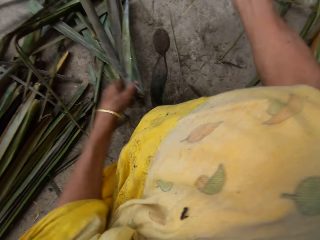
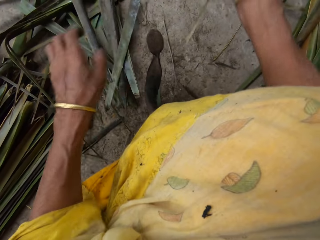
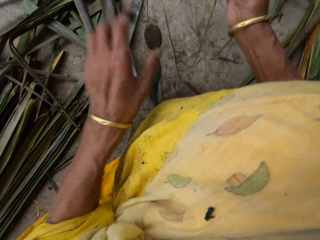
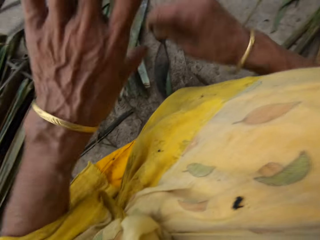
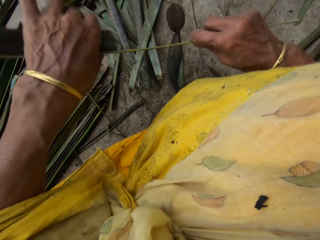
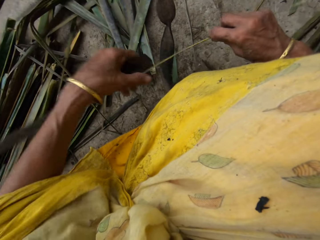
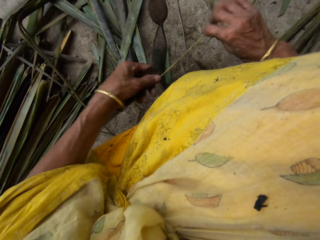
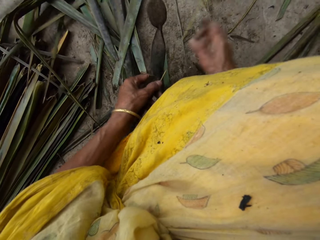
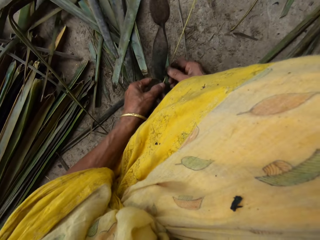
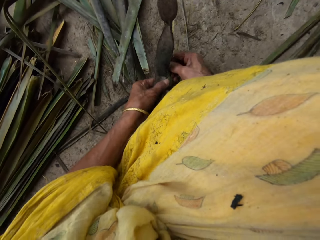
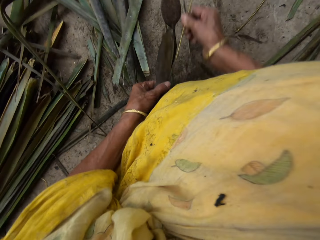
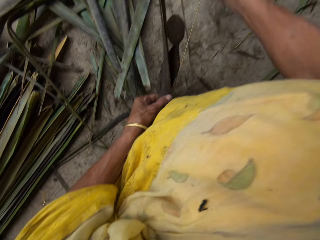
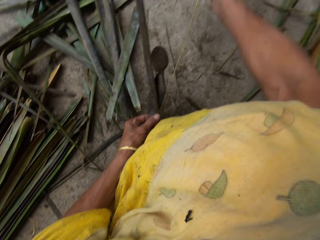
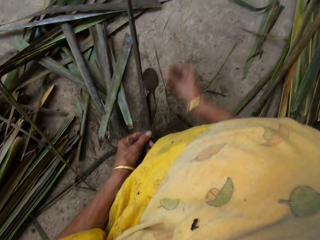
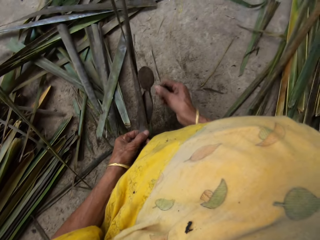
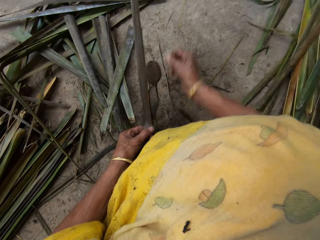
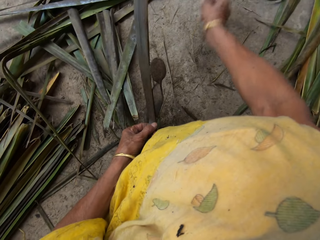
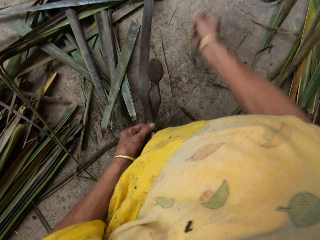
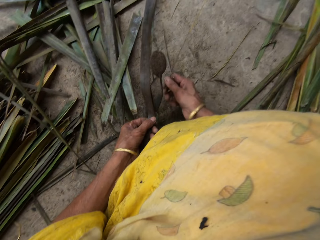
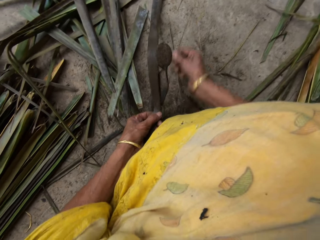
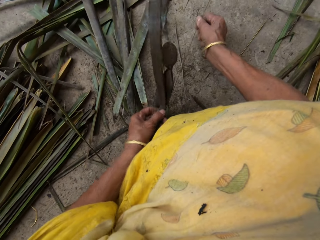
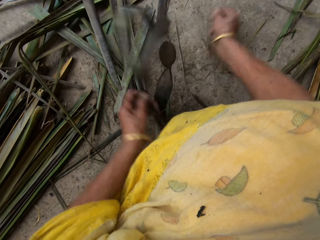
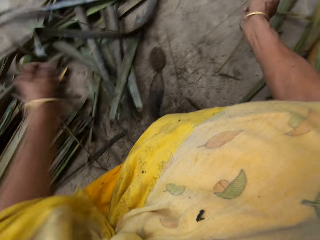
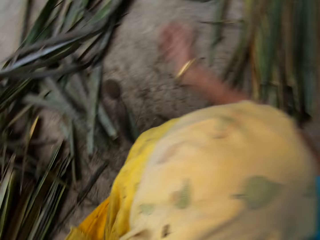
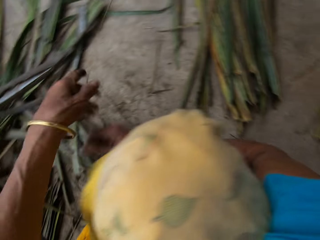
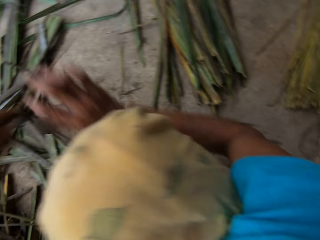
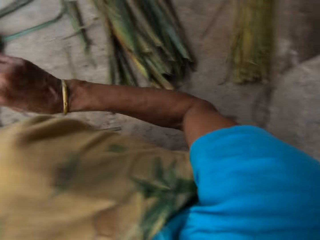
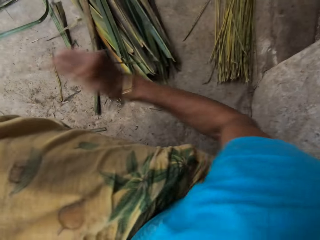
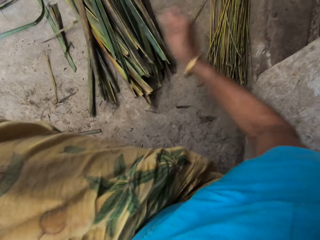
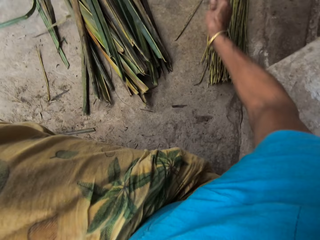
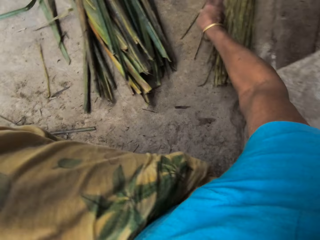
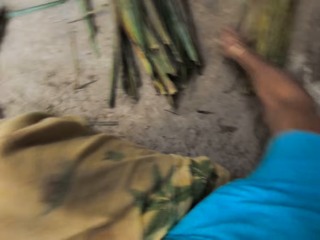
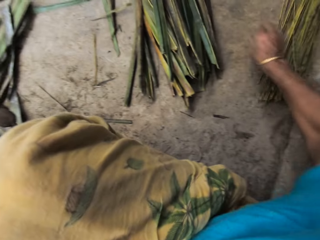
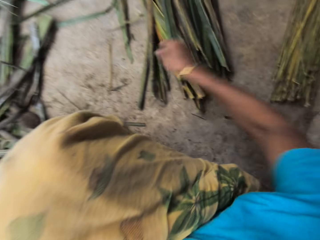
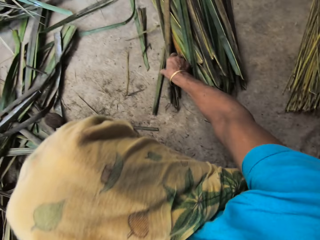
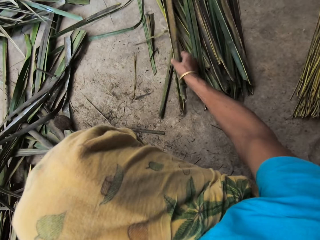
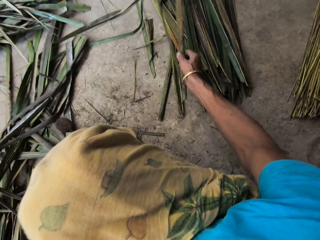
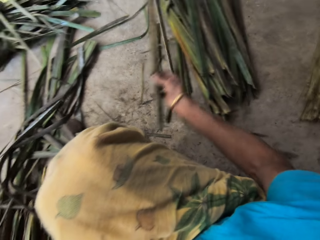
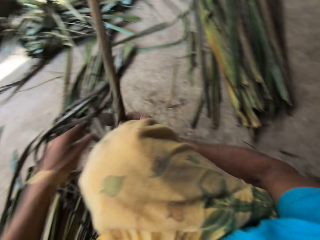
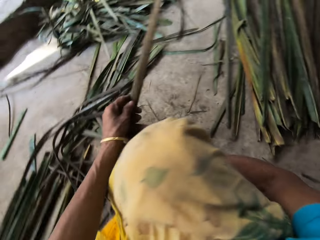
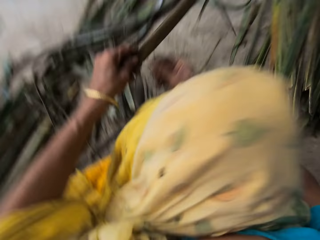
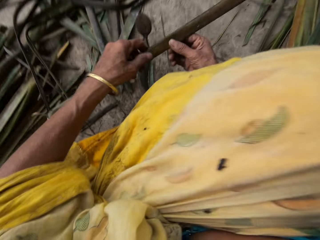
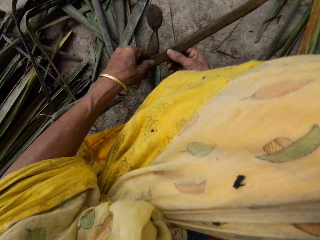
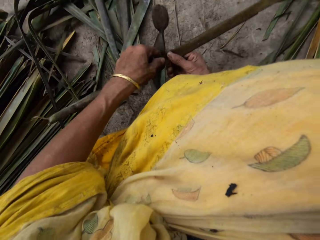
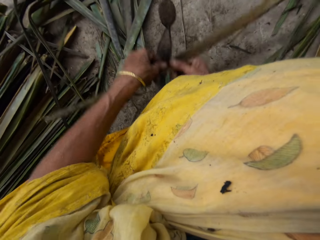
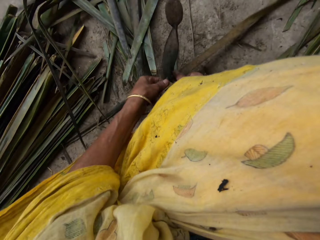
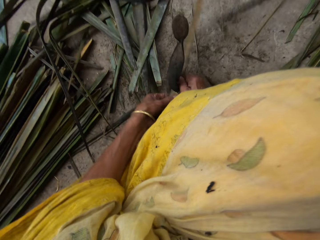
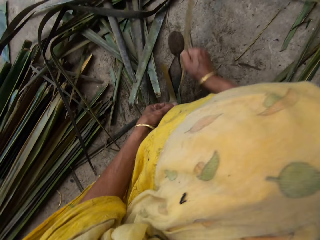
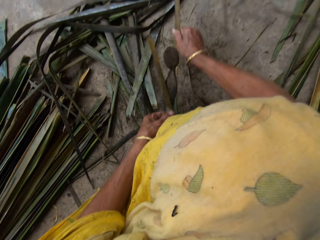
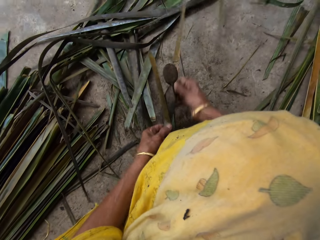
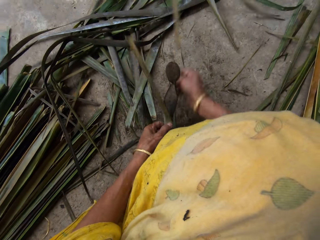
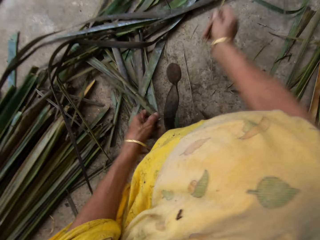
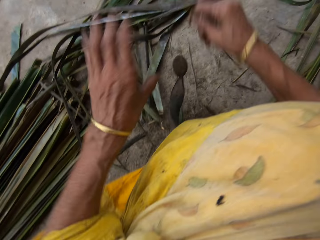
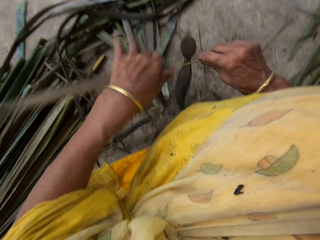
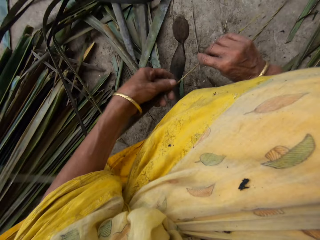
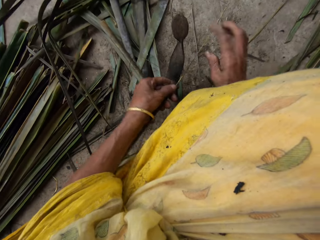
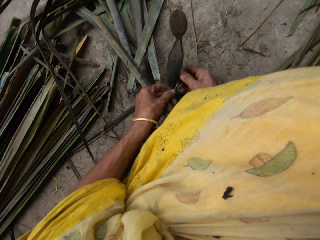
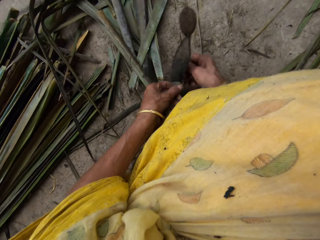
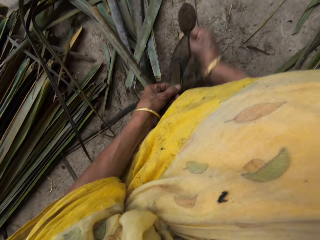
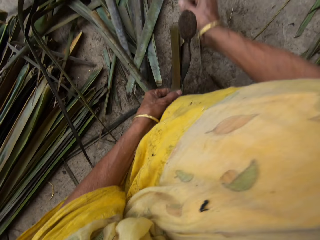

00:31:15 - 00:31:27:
The camera wearer drops the broomstick on the floor with her right hand. She picks a palm frond on the floor with her right hand. She holds with both hands. She removes the broomstick from the palm fronds with a local knife with both hands. She tears a papyrus reed with a cutting object.

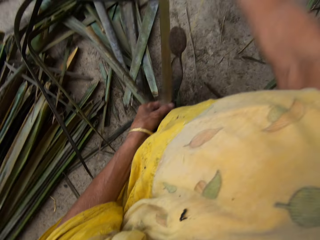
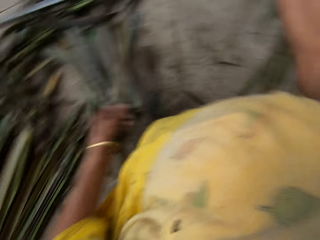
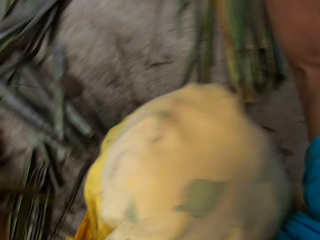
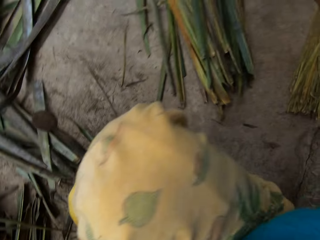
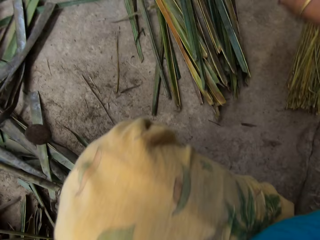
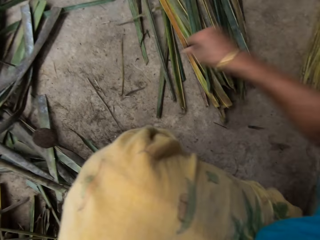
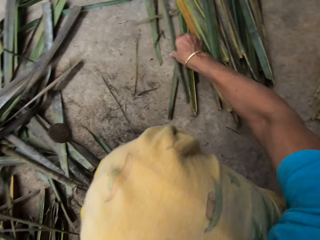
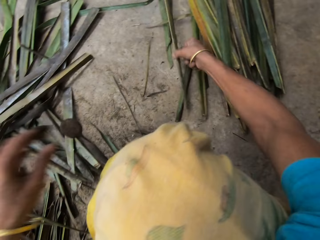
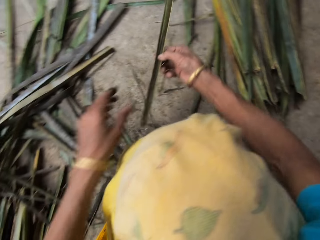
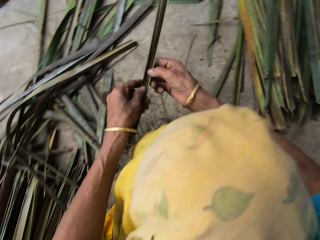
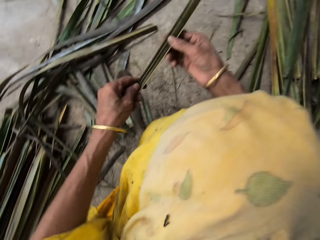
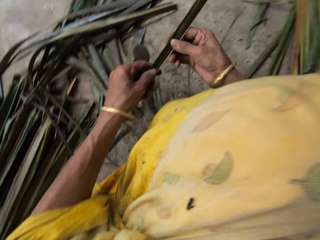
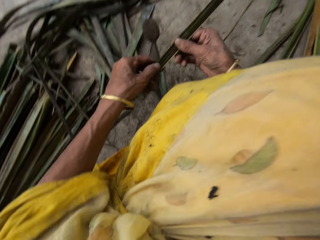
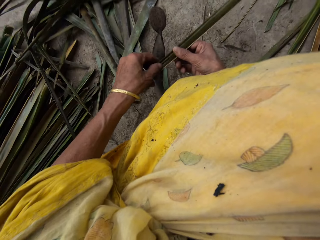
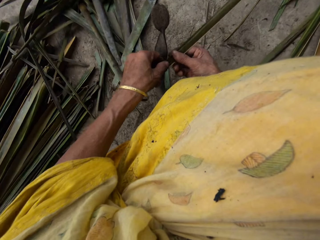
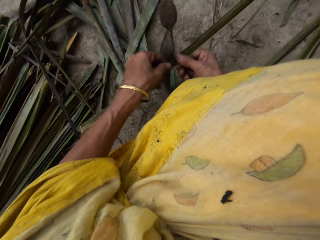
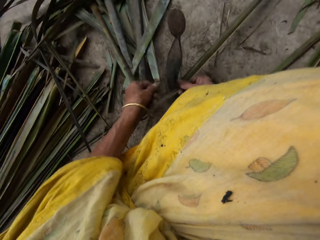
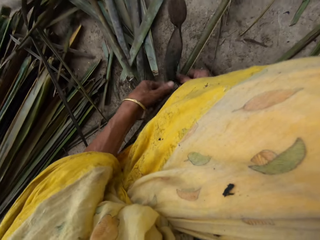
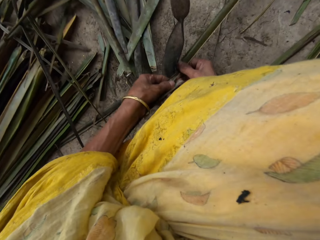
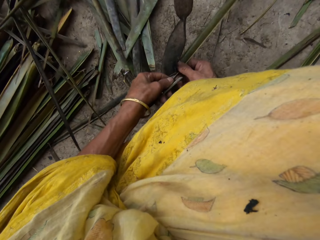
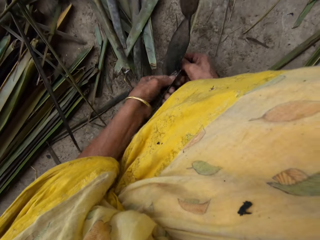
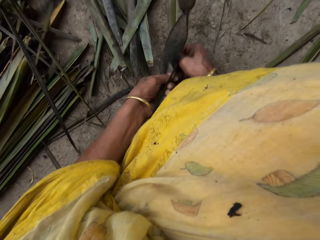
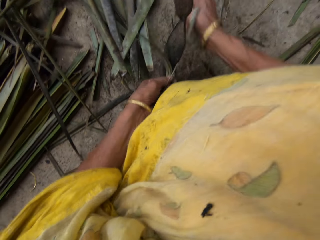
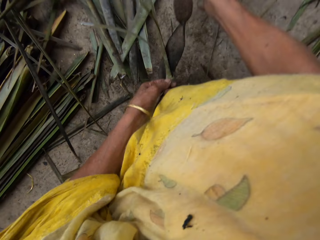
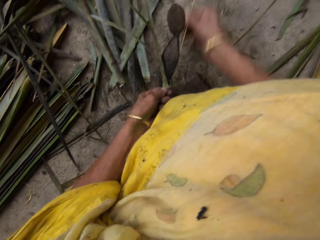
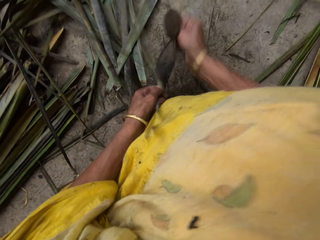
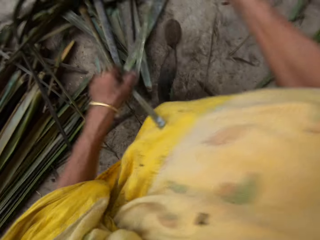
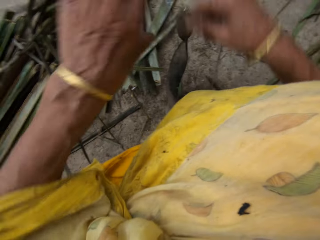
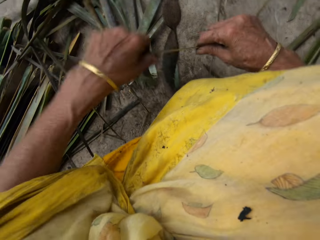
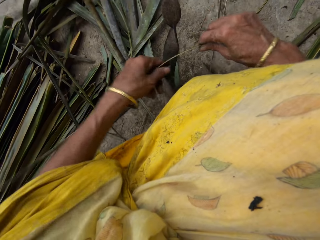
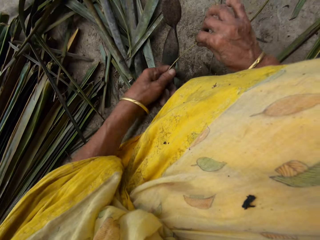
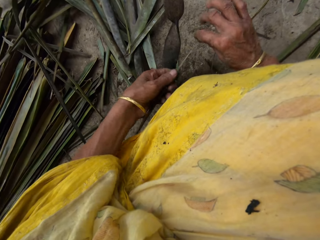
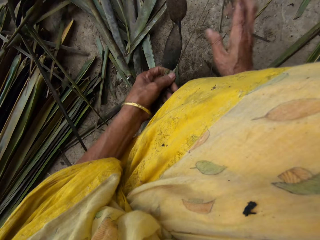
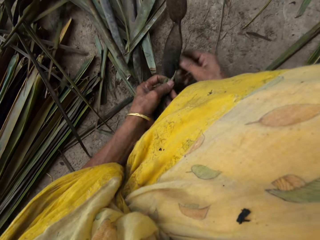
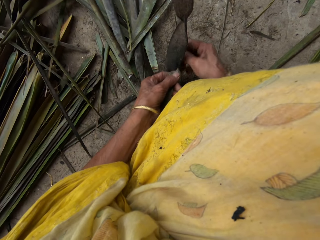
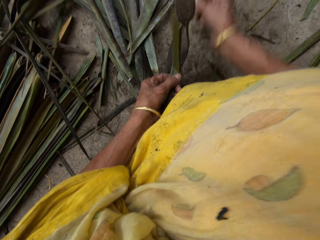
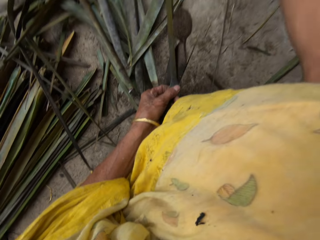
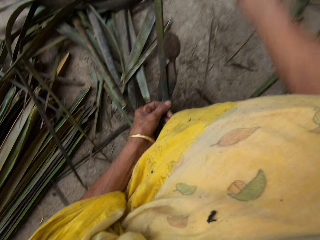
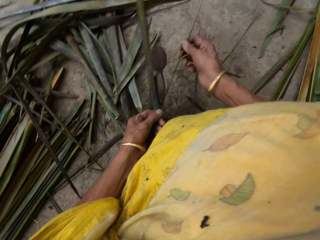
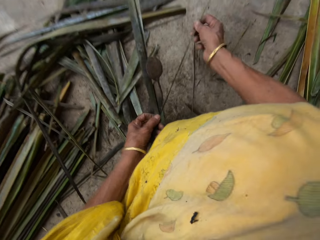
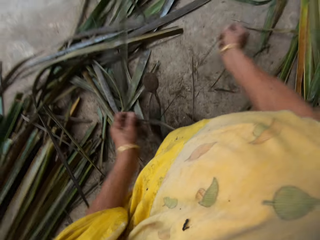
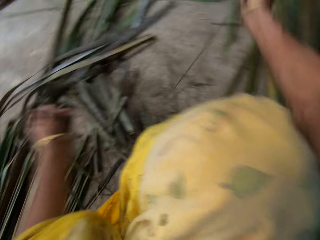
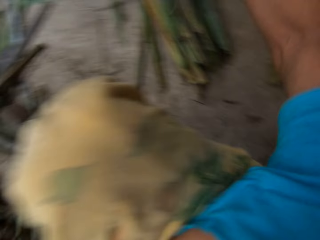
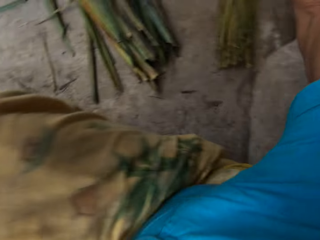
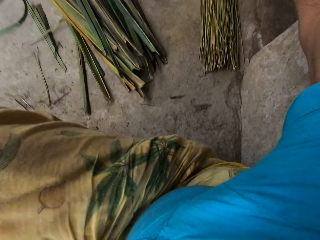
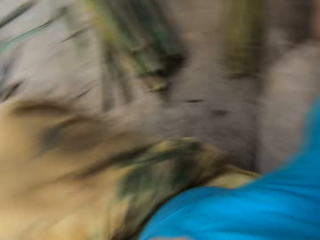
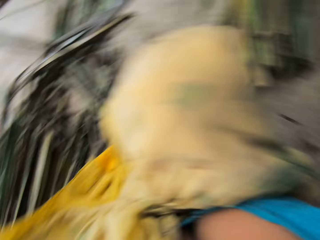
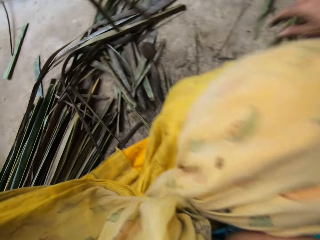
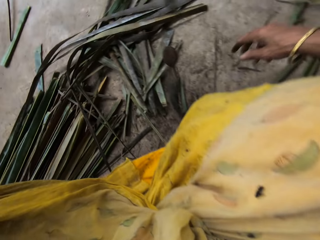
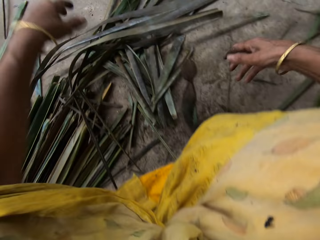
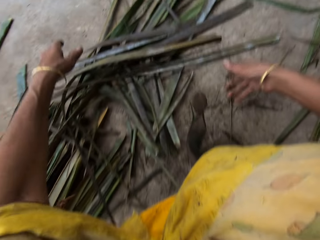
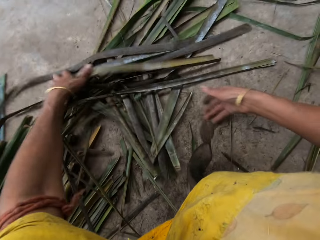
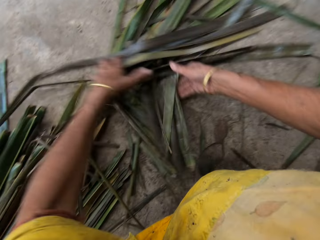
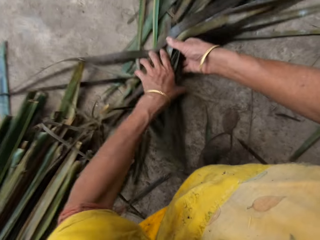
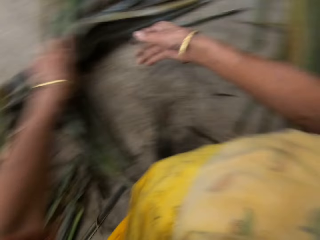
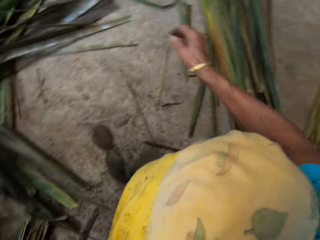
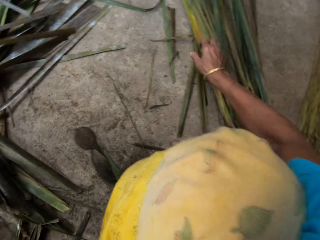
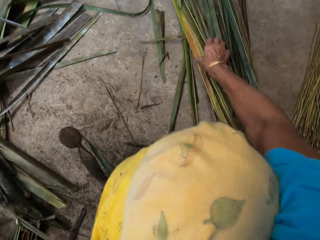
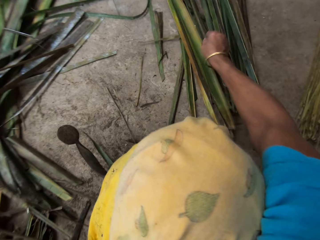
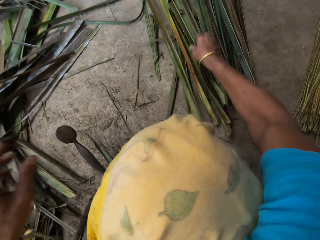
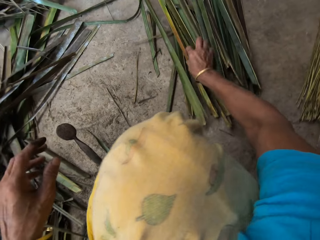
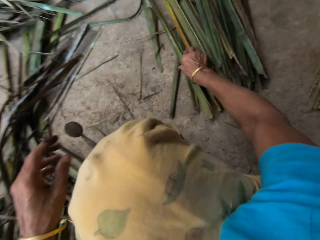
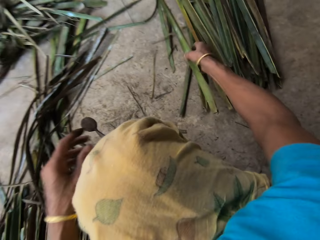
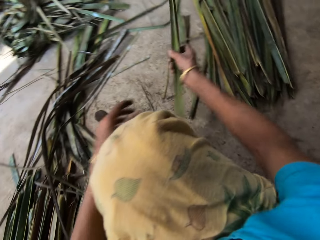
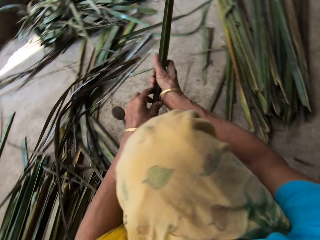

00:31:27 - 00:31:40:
The camera wearer drops the broomstick on the floor with her right hand. She picks a palm frond on the floor with her right hand. She holds with both hands. She tears the papyrus with a cutting object. She removes the broomstick from the palm fronds with a local knife with both hands. She drops the broomstick on the floor with her right hand. She gathers the broomstick with both her hands. She picks the palm frond on the floor with her right hand.
